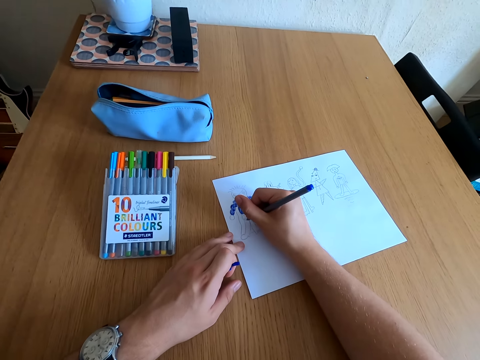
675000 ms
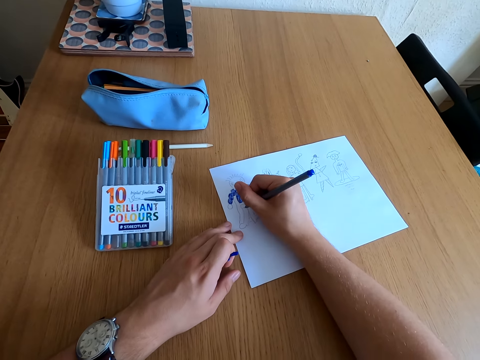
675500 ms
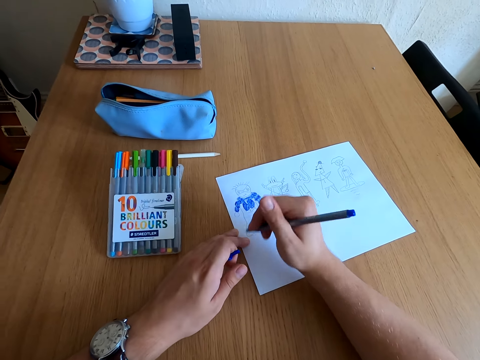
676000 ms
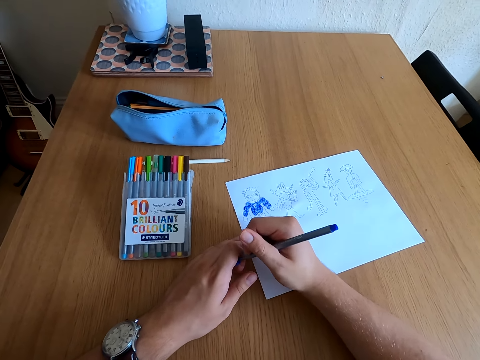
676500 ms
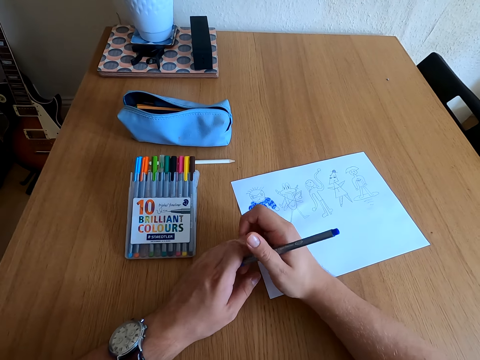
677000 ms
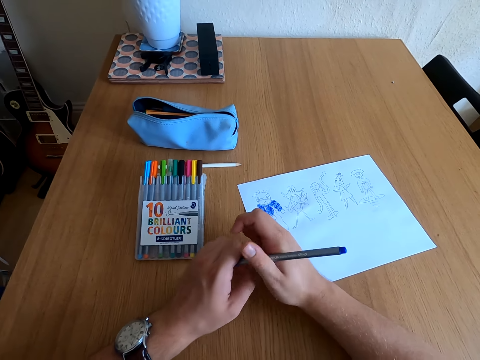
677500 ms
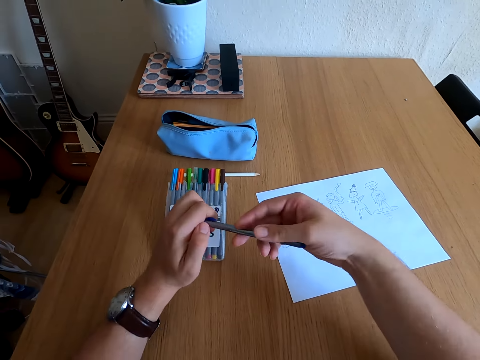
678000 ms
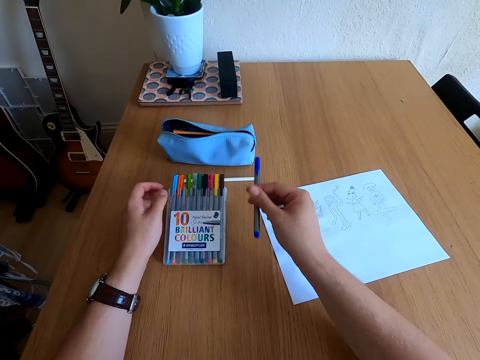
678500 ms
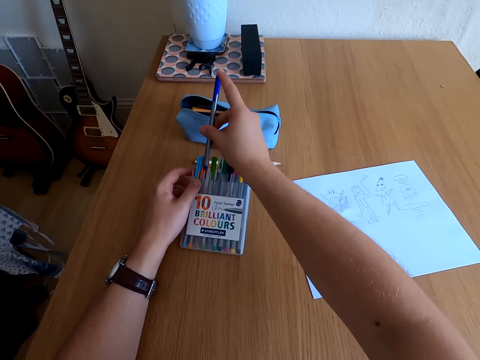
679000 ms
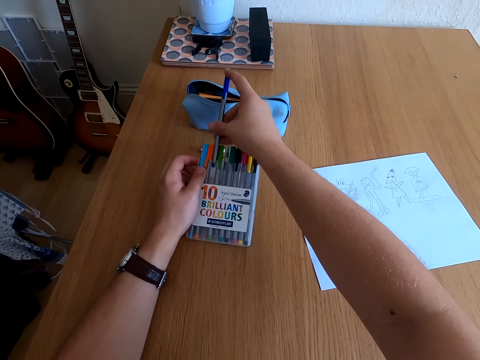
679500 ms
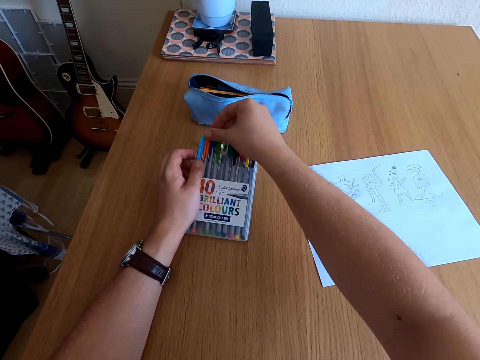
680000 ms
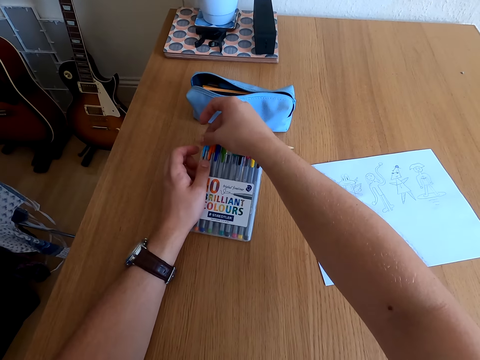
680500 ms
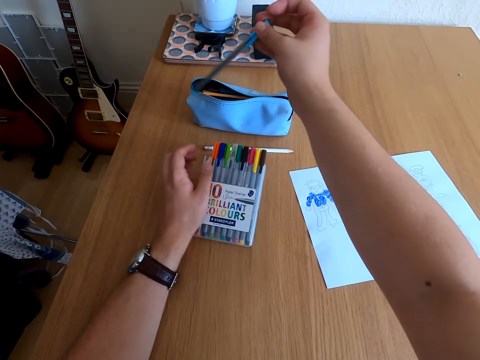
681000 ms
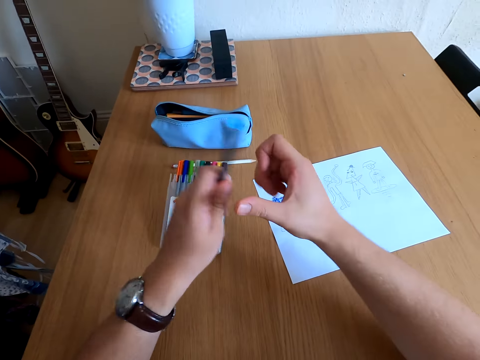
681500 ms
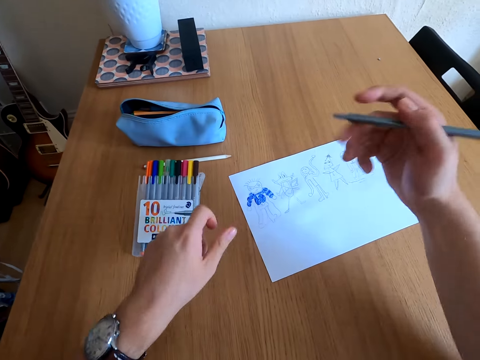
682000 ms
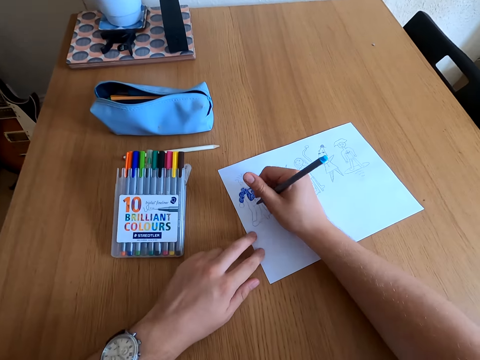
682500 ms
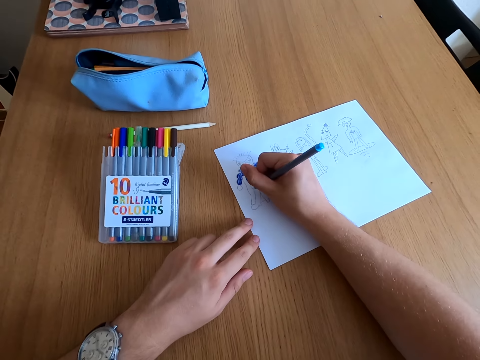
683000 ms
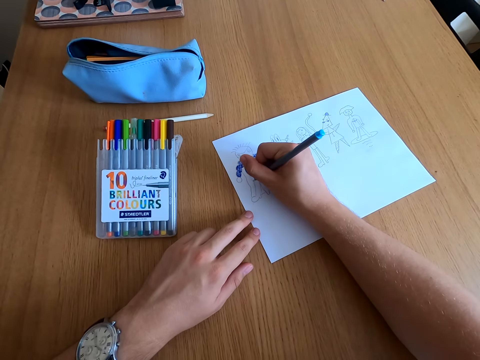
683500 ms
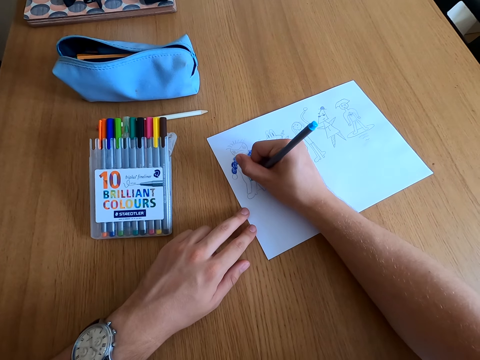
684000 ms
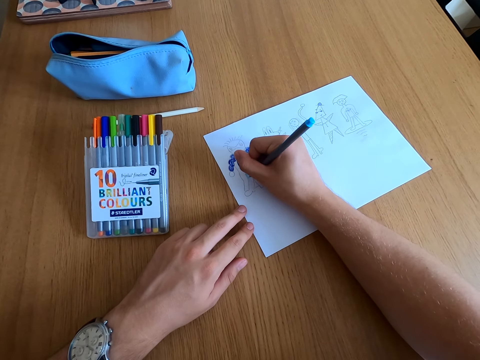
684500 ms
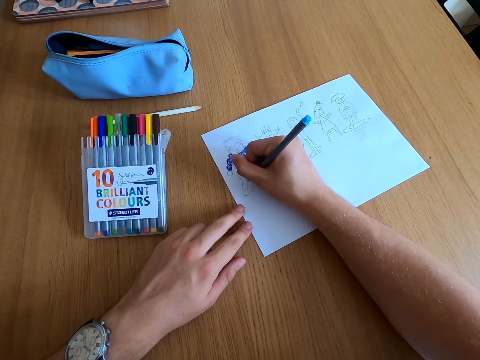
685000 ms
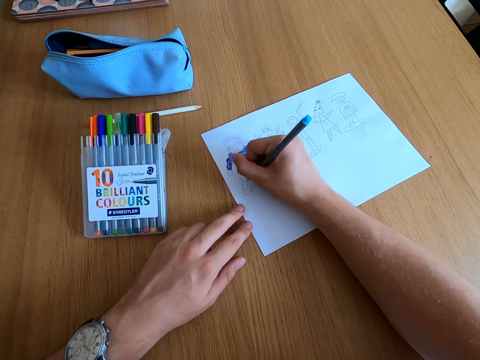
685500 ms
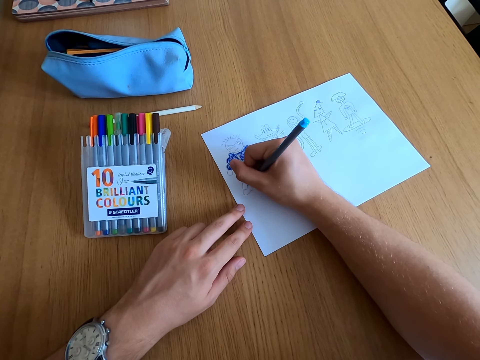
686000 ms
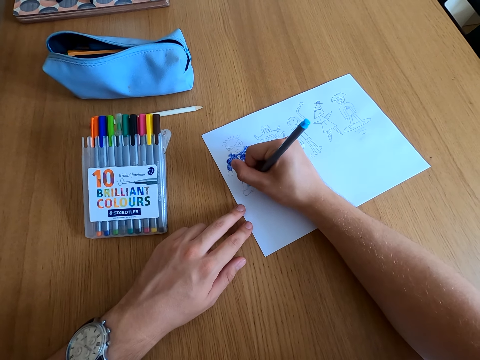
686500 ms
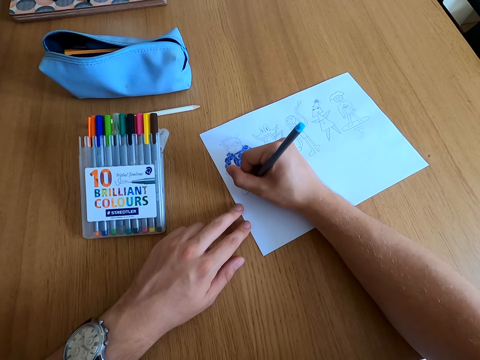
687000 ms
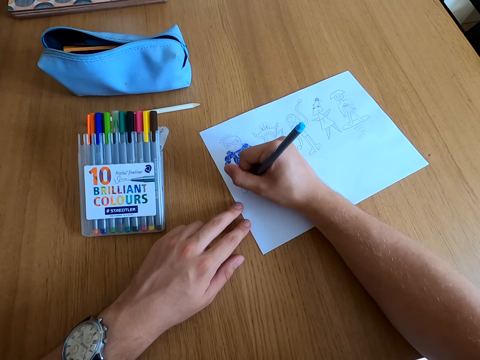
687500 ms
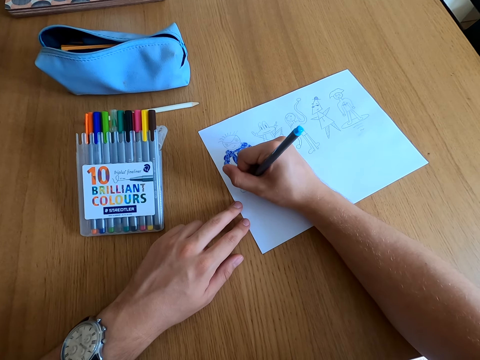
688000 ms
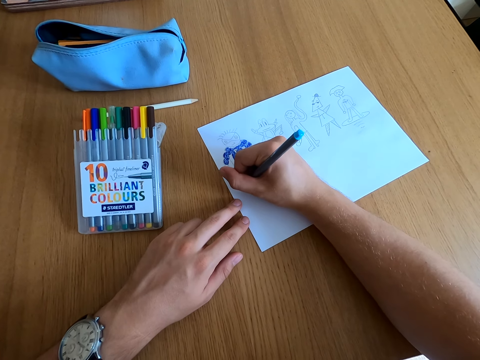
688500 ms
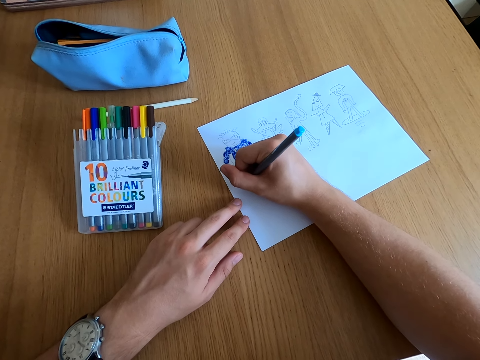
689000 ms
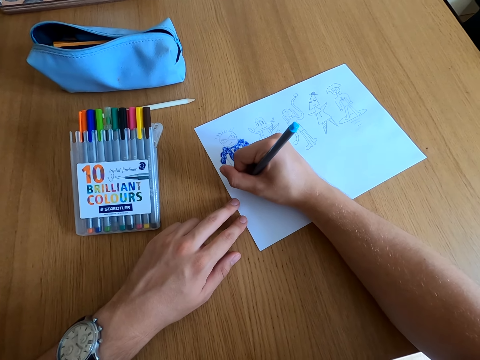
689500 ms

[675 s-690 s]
The camera wearer closes the color pen with a lid. They place the color pen in the kit. They pick another color pen. They open the color pen lid. They color the drawing.

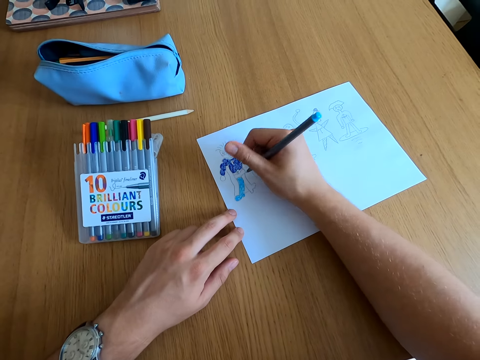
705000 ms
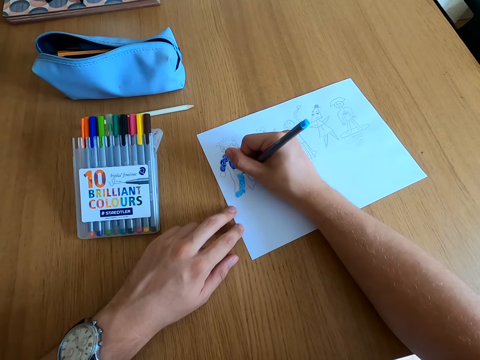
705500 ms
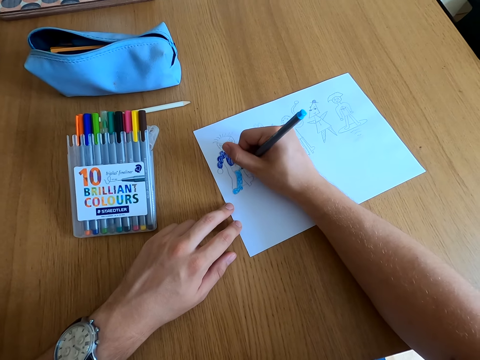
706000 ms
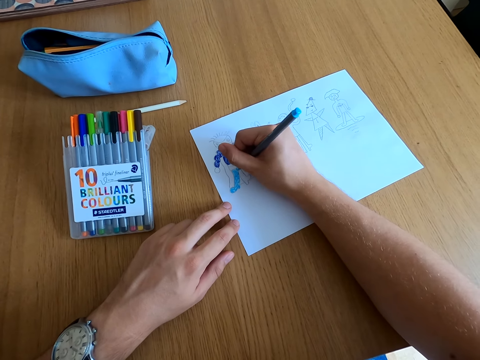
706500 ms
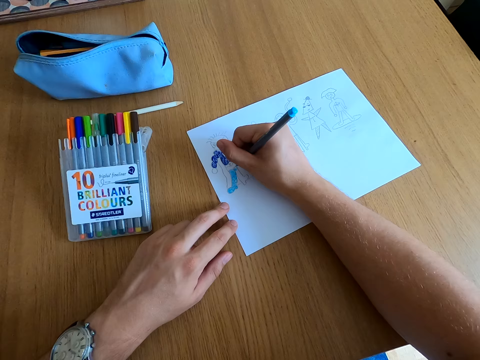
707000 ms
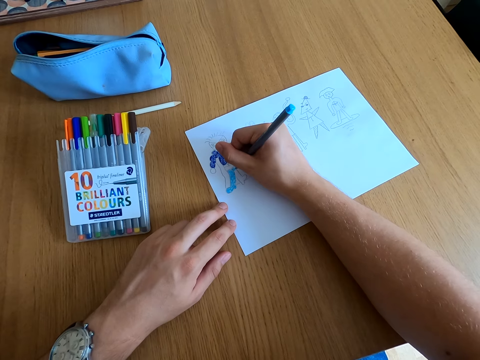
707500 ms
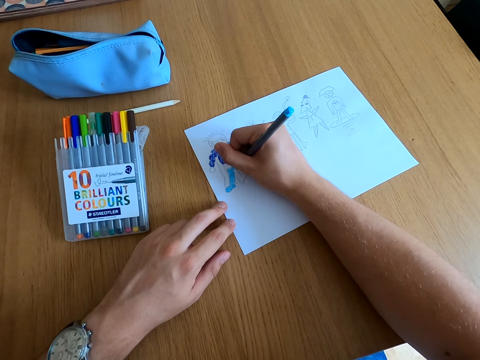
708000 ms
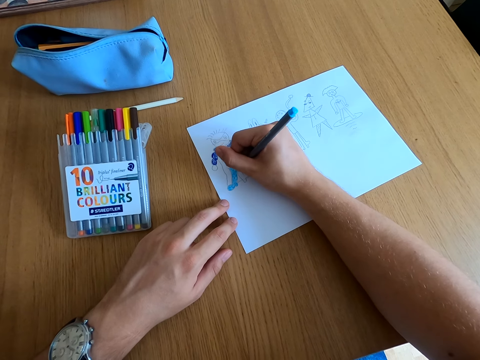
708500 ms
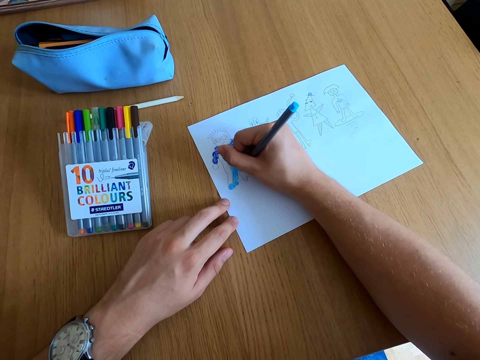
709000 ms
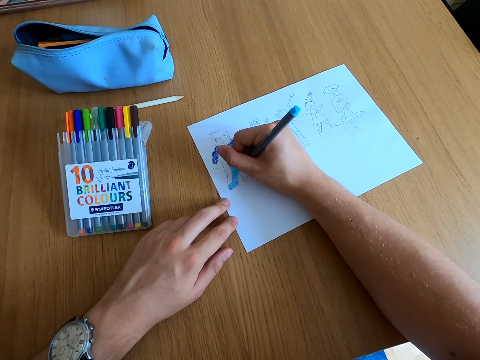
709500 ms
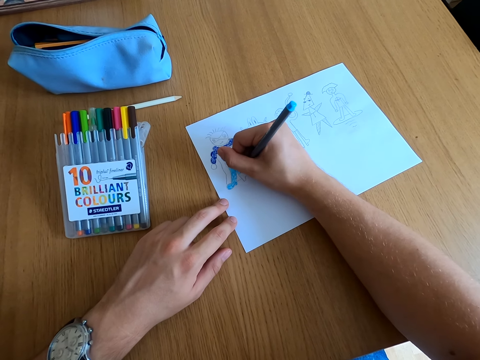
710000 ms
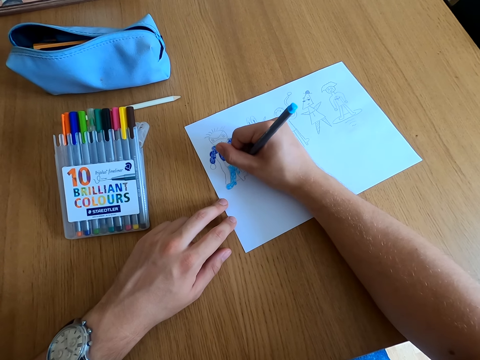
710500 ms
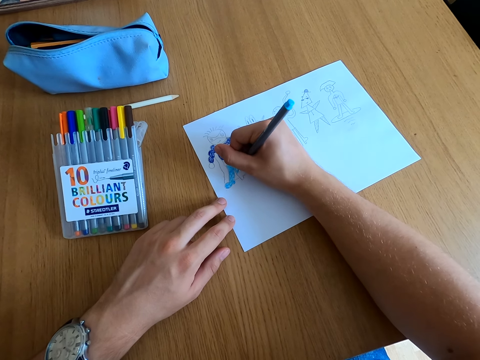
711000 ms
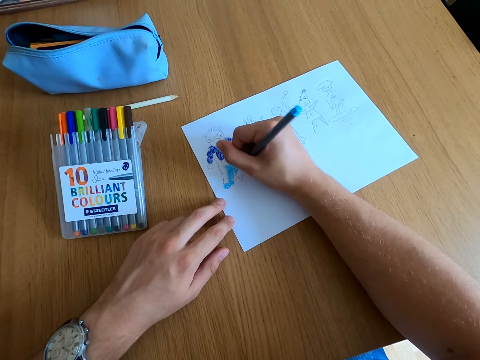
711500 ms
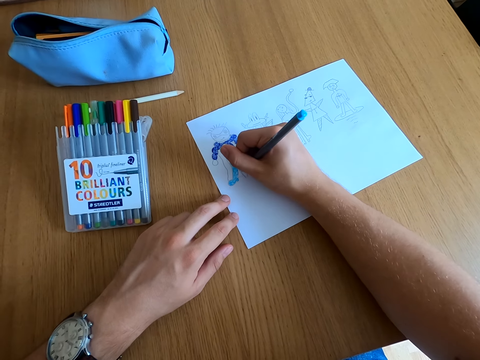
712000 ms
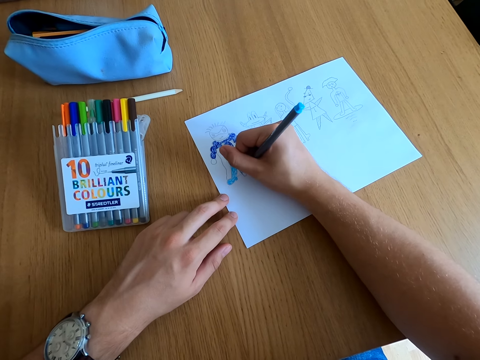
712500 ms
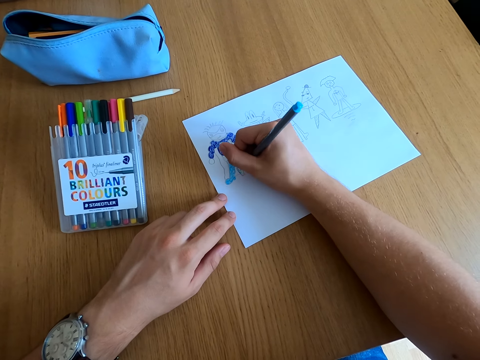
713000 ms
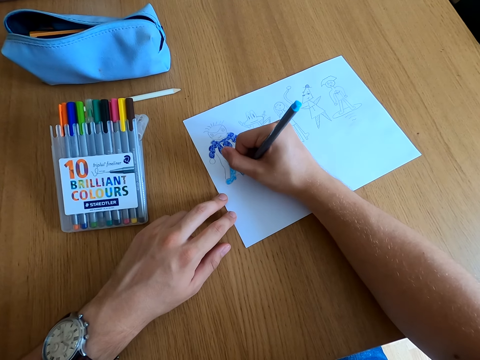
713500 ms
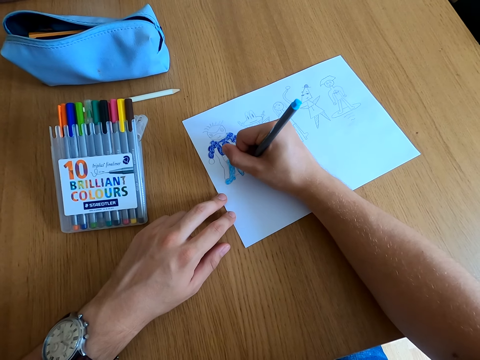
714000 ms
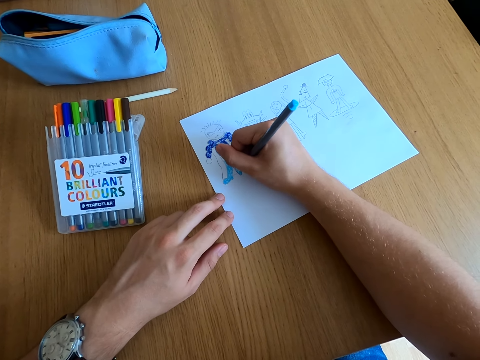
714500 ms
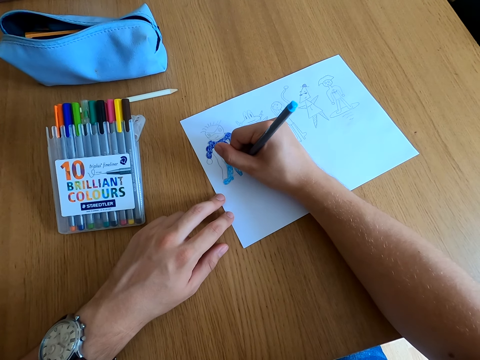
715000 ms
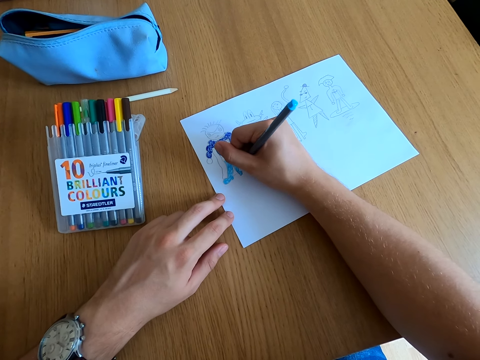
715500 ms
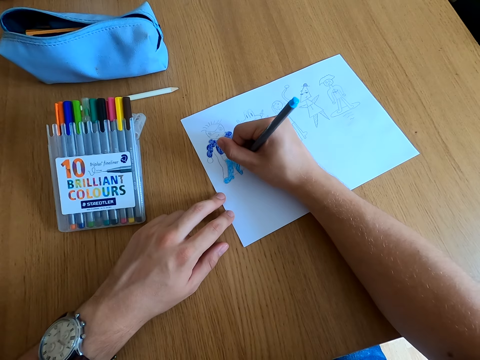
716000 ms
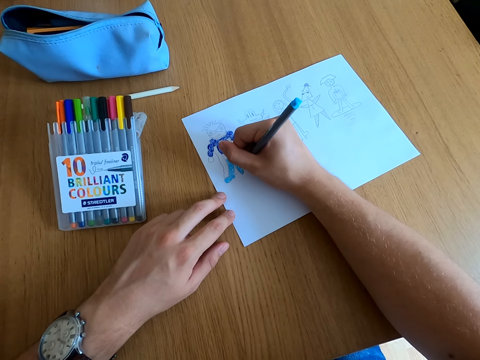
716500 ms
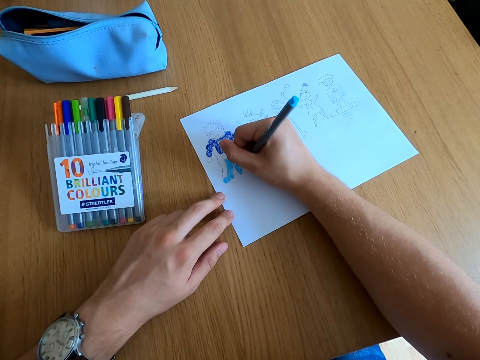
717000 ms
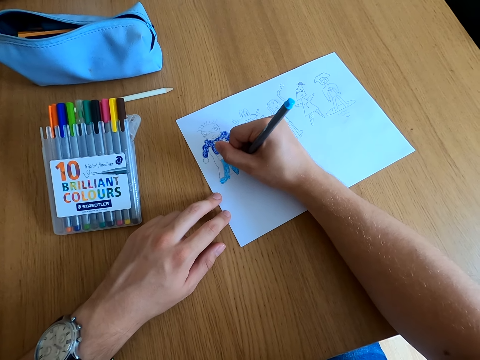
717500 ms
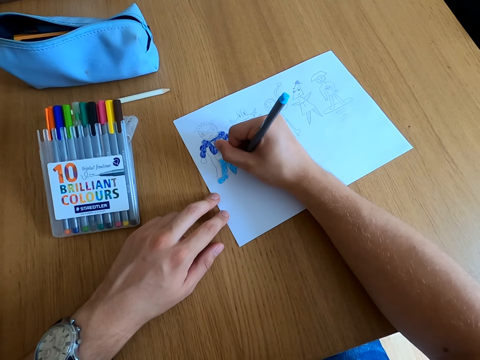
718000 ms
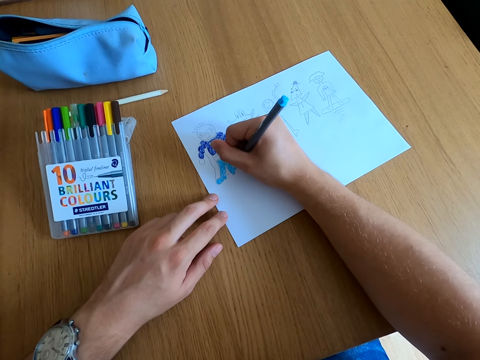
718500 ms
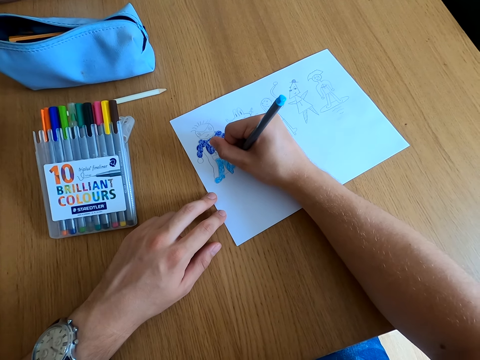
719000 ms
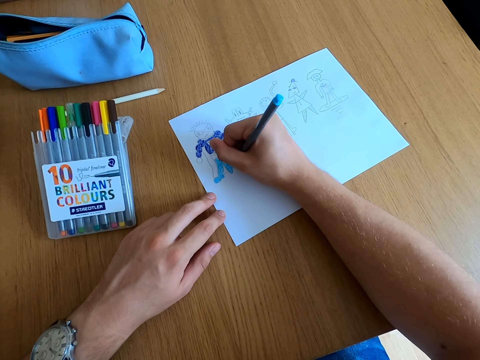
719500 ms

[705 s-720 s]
The camera wearer paints the drawing.
